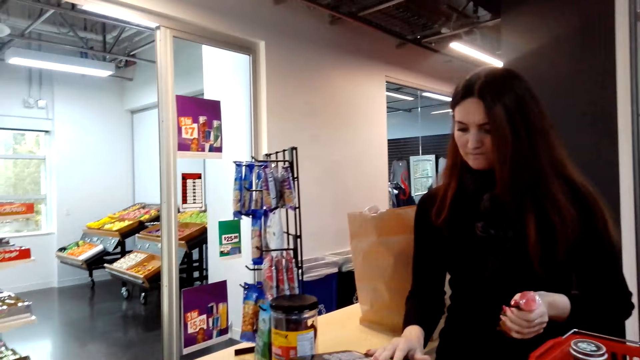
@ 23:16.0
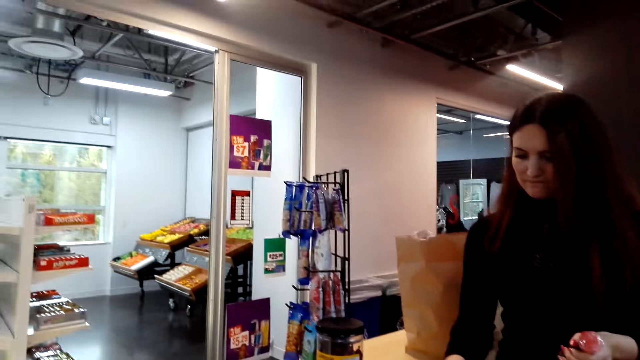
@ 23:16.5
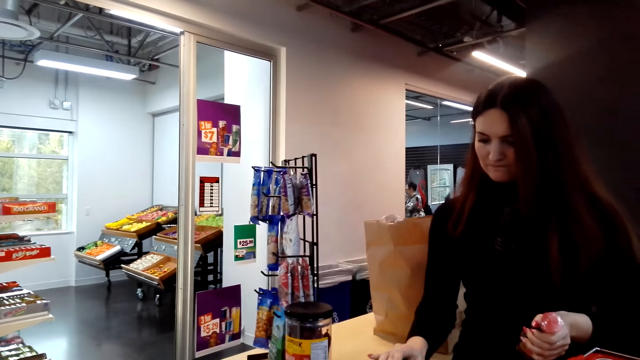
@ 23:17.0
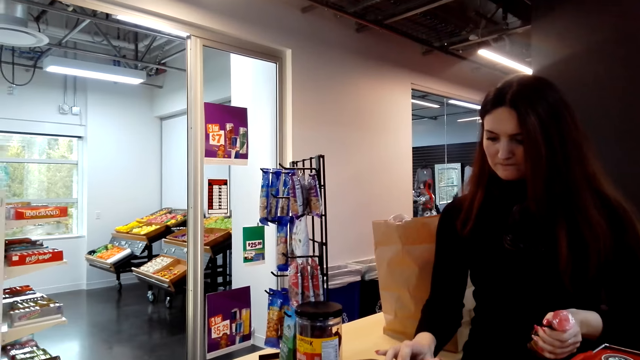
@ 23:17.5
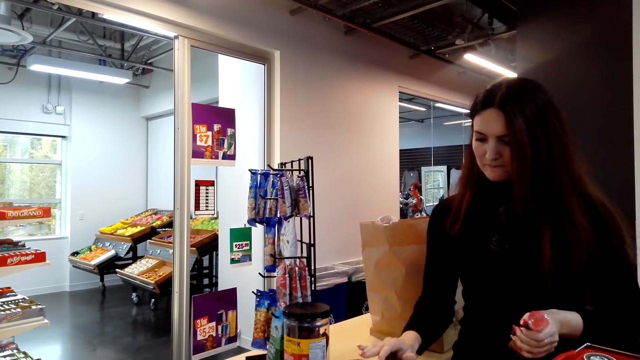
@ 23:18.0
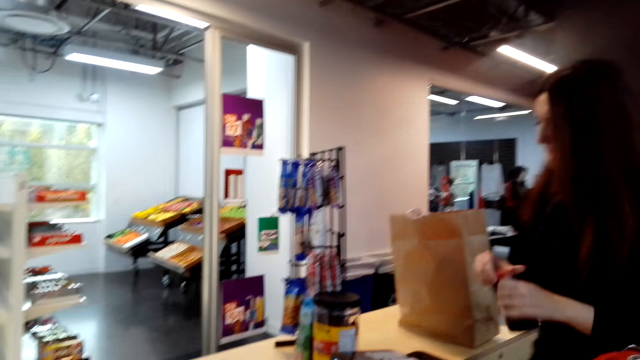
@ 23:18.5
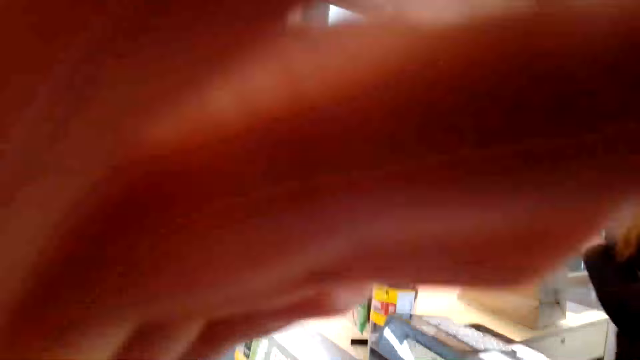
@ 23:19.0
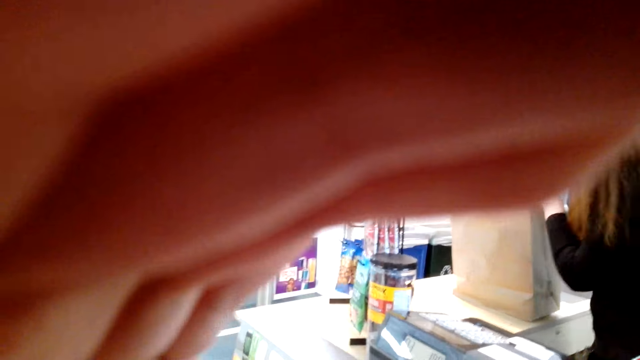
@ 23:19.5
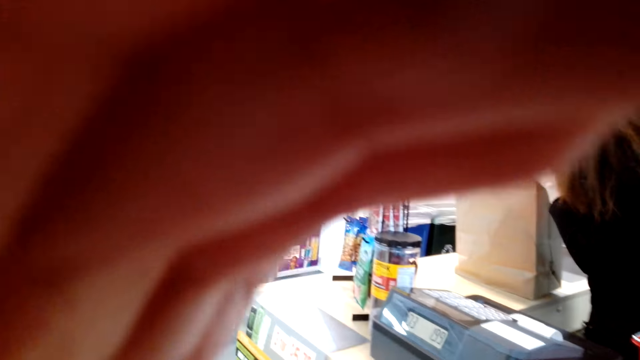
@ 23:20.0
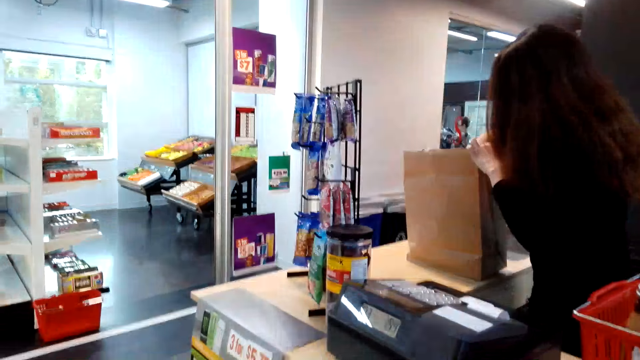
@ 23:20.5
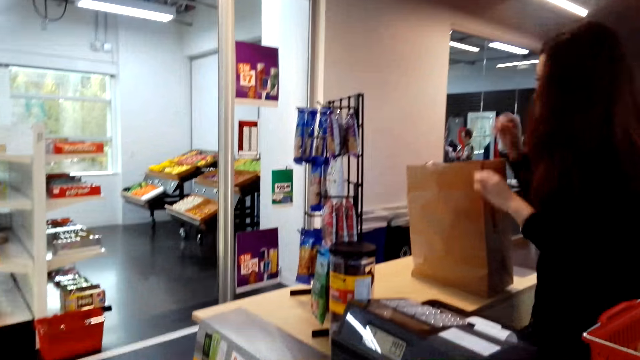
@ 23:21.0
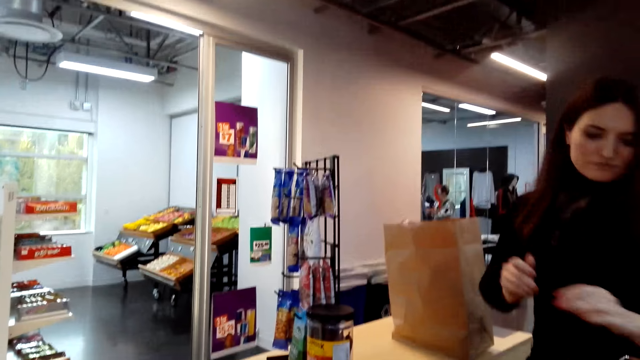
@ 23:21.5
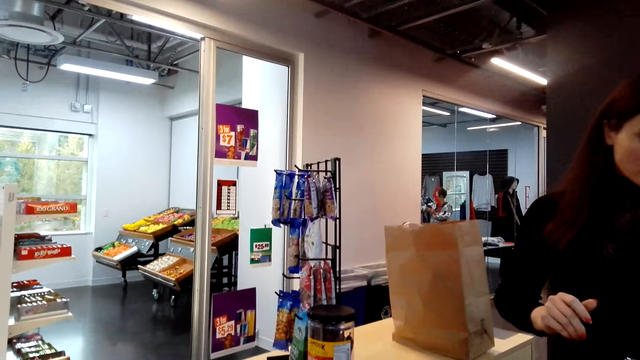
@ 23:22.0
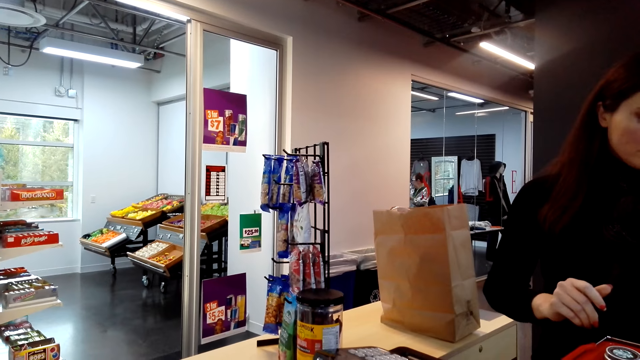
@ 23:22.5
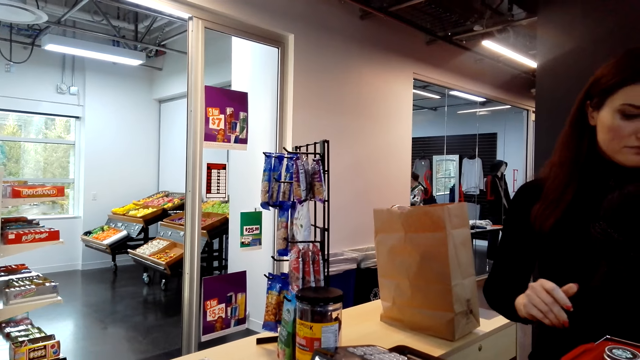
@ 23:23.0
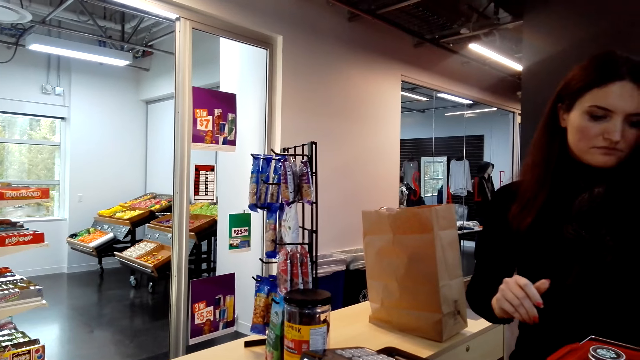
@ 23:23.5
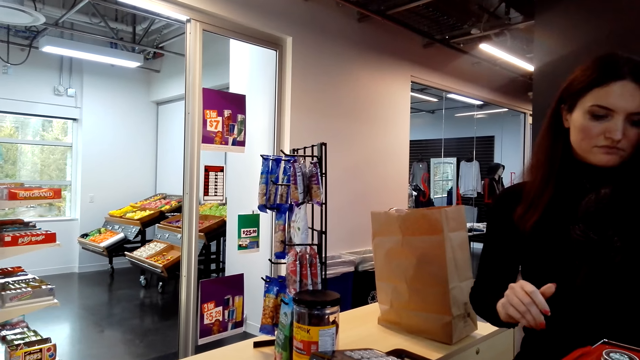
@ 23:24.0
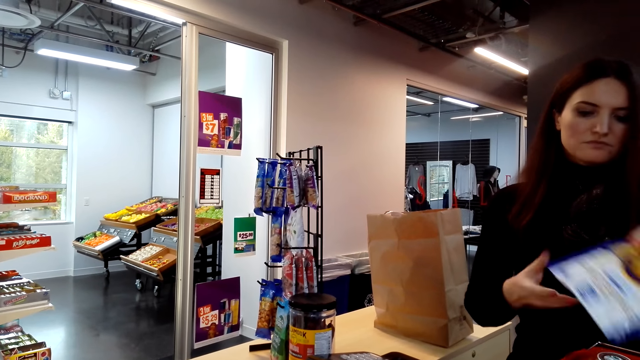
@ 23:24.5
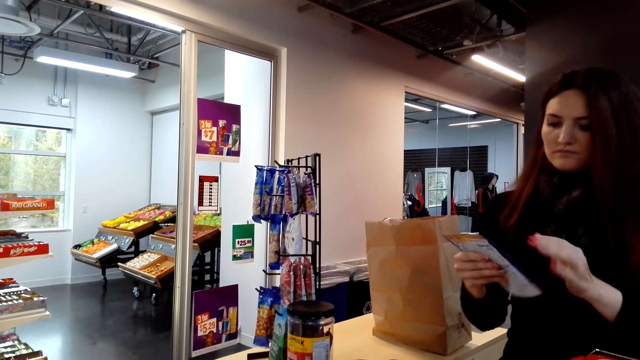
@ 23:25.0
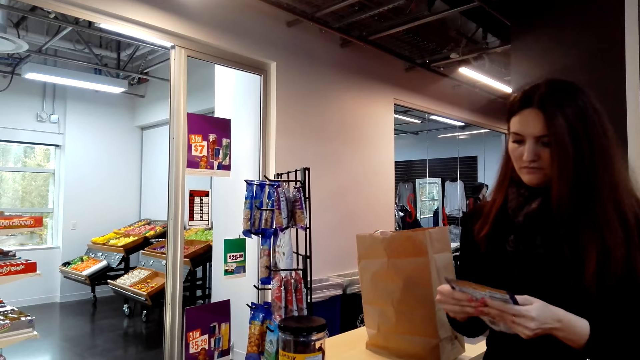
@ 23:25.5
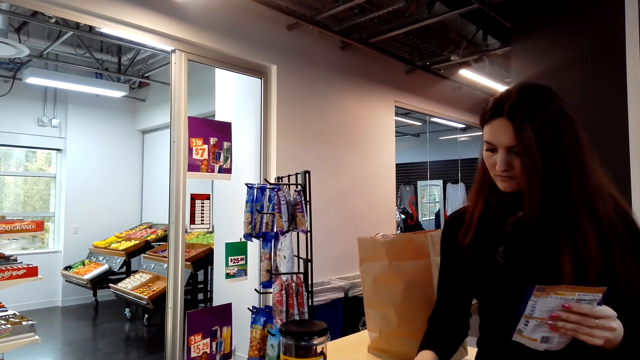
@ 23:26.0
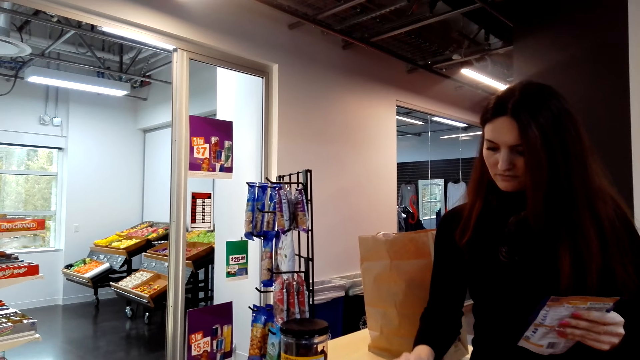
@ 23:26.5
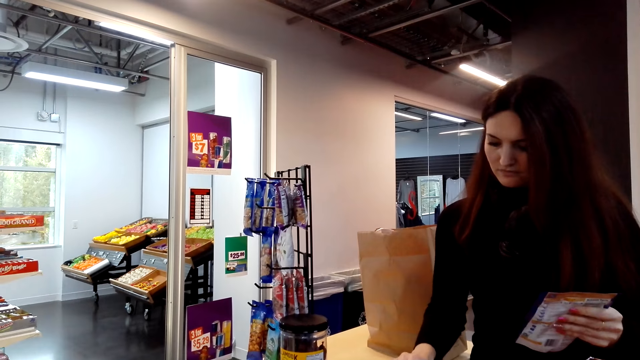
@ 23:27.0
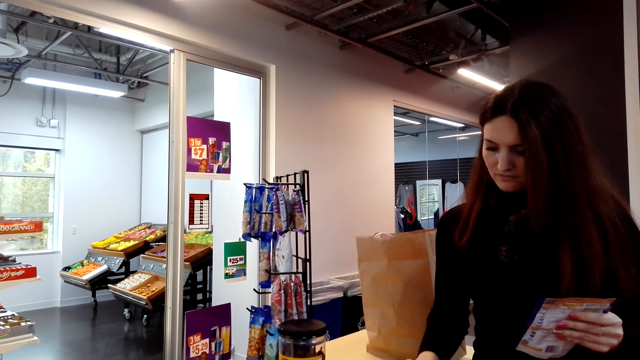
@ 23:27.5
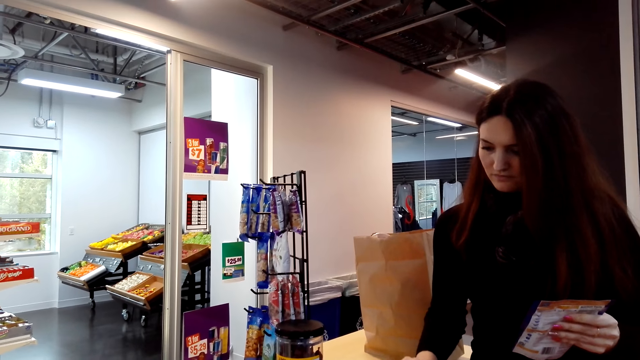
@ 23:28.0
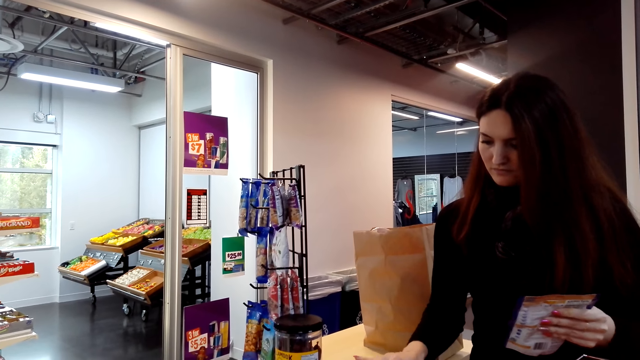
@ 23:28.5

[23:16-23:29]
A person presses the cash register. The camera wearer touches her head. The person puts the sauce into the shopping bag. The camera wearer touches the face. The person picks up a packet of candy from the basket. The person holds a packet of snacks. The person presses the cash register.

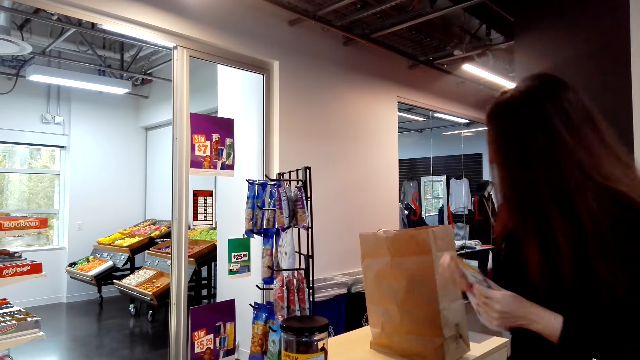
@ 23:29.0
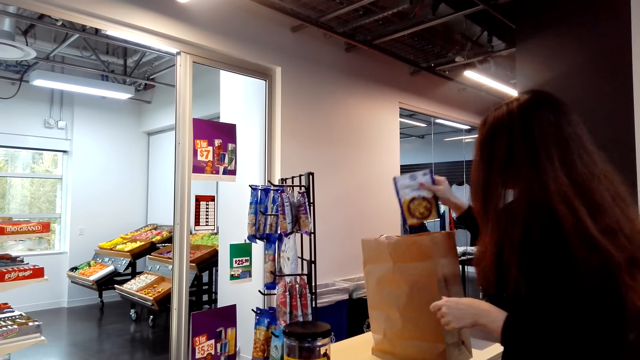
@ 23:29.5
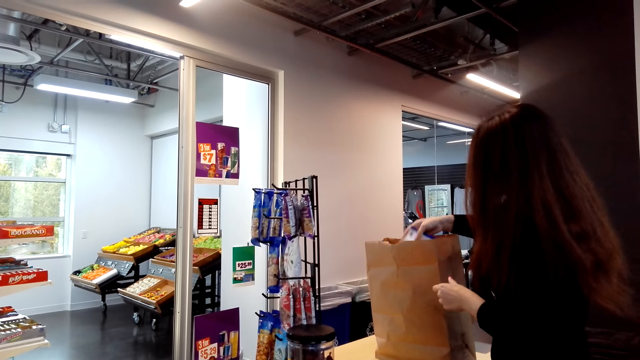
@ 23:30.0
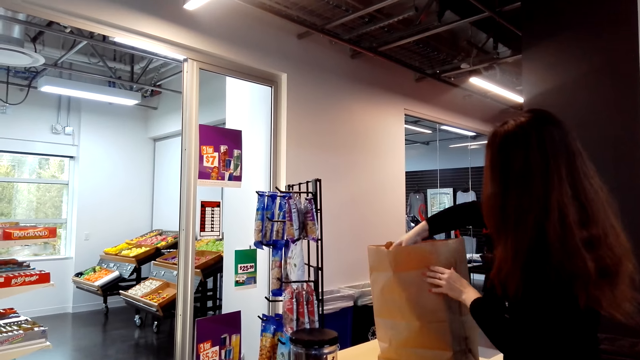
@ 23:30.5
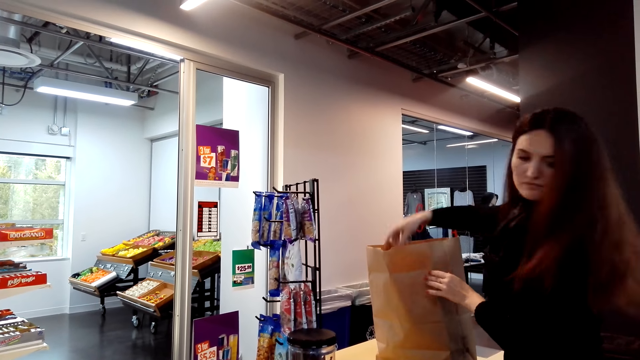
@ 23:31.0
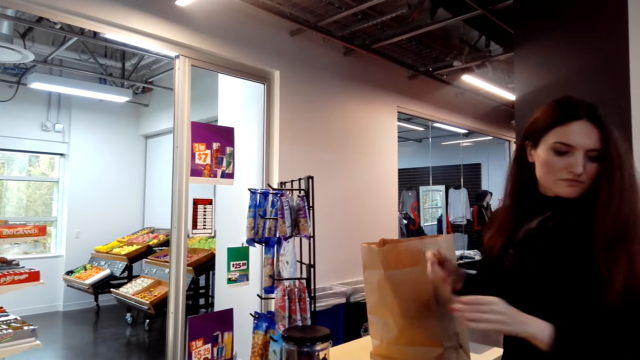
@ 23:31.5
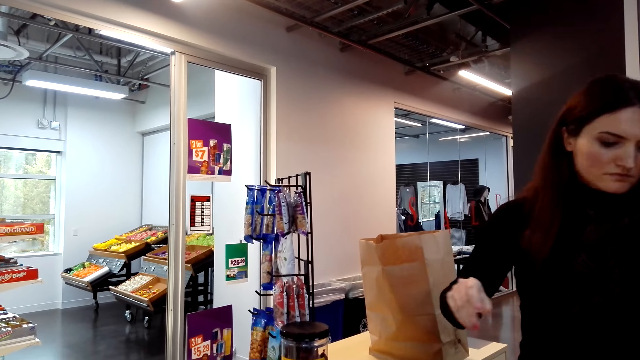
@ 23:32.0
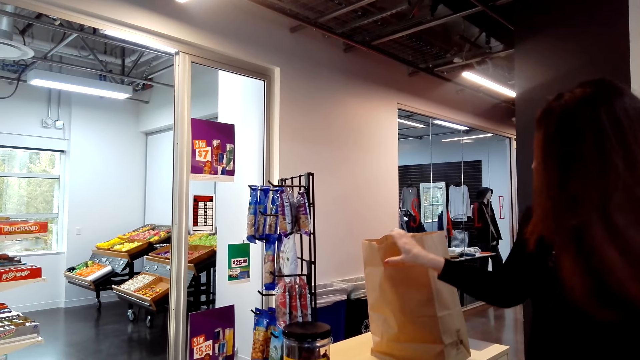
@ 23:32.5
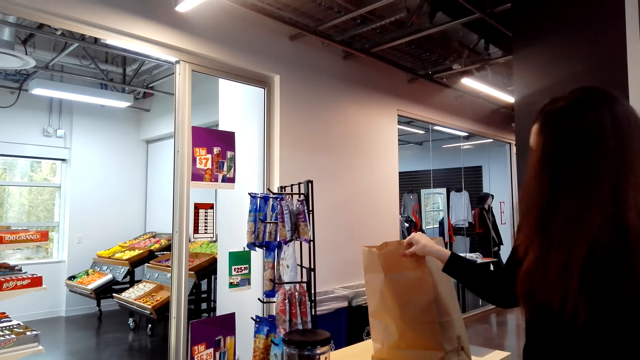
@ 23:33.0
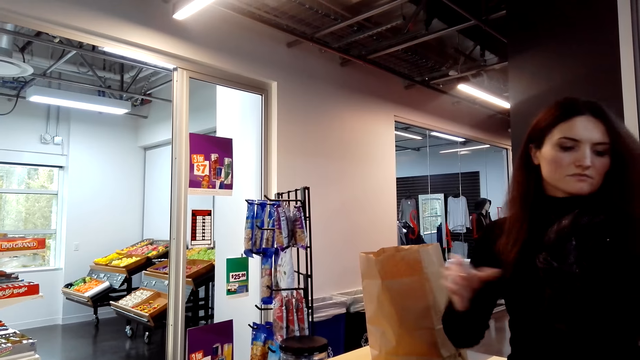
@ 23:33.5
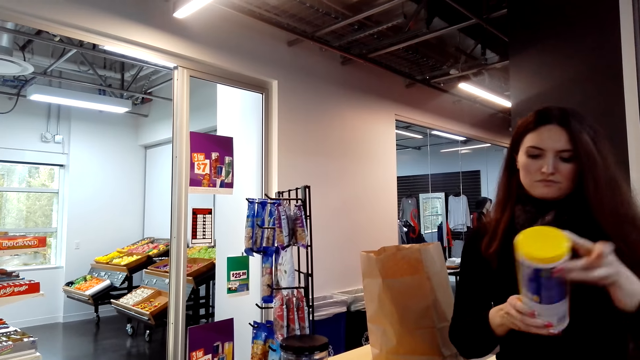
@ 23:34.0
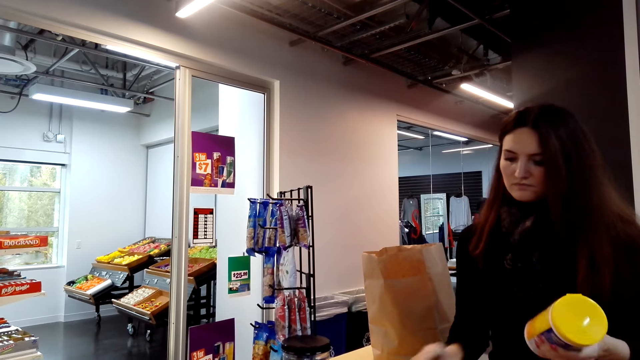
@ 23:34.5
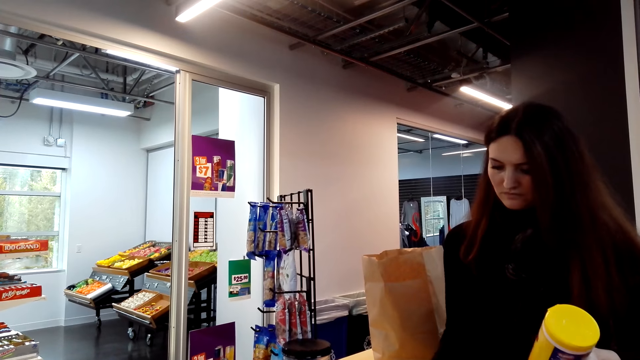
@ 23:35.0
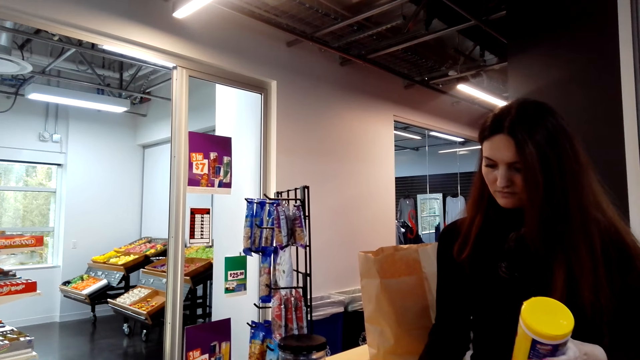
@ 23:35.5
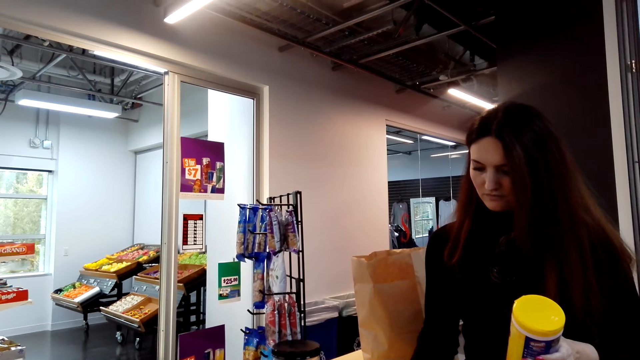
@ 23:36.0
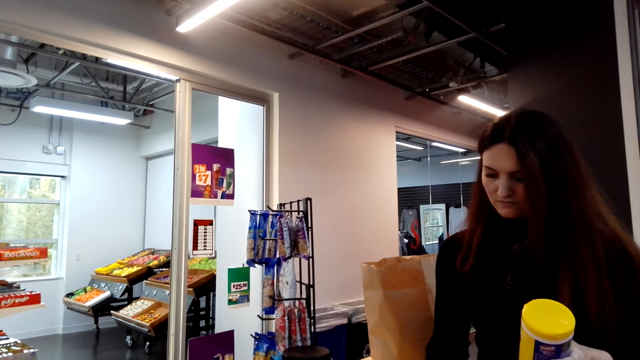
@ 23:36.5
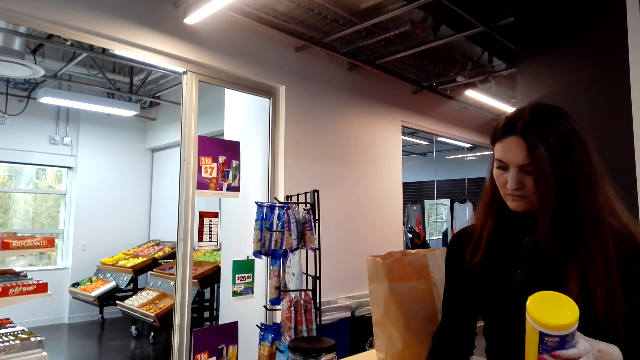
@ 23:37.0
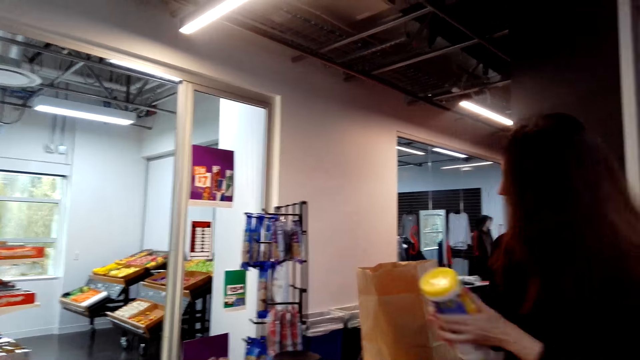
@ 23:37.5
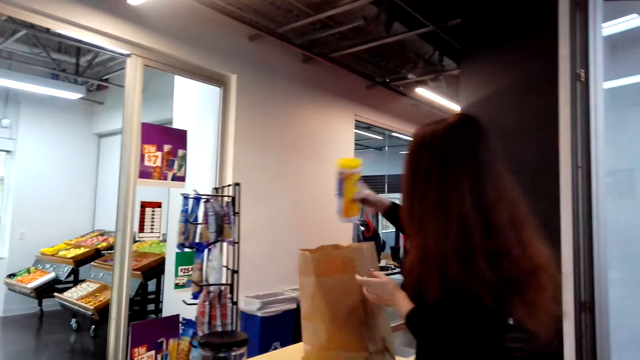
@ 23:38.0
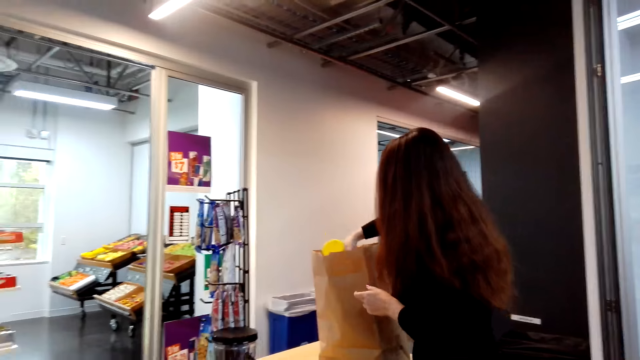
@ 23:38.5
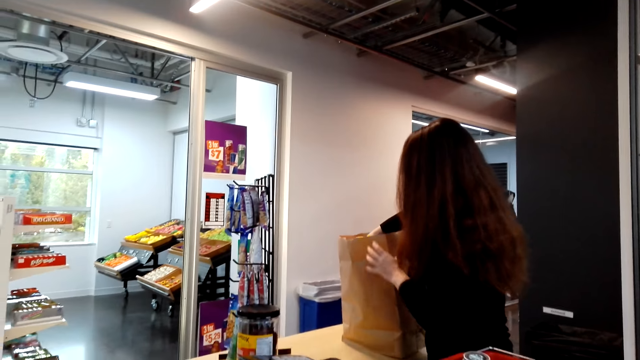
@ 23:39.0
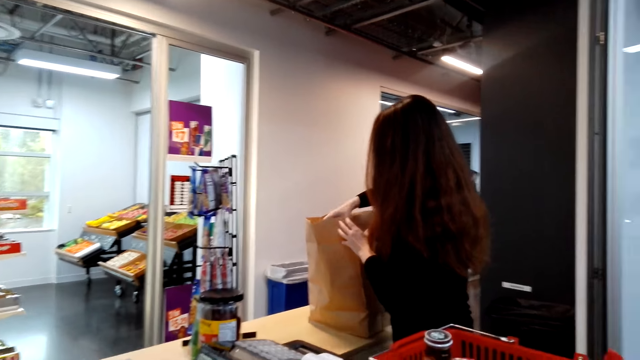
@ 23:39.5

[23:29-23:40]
A person puts the candy into the shopping bag. The person holds a tin. The person picks up a can of detergent from the basket and presses the cash register. The person puts the detergent into the shopping bag.
